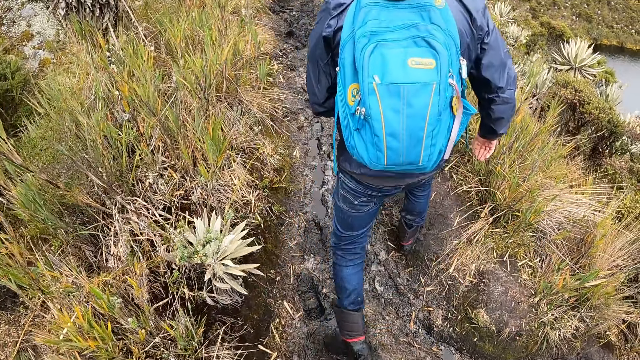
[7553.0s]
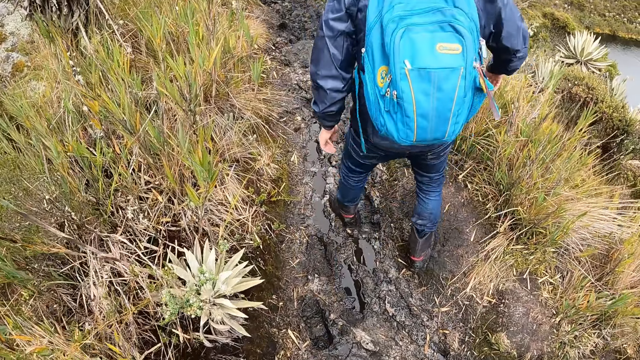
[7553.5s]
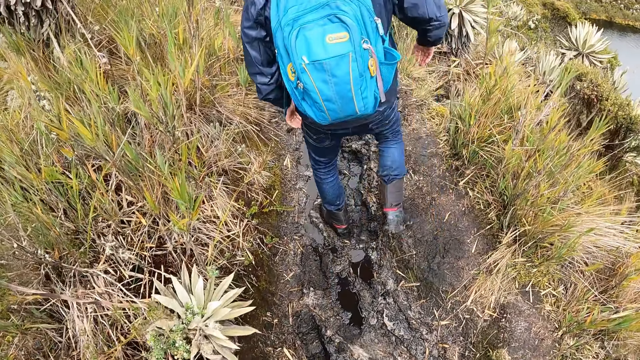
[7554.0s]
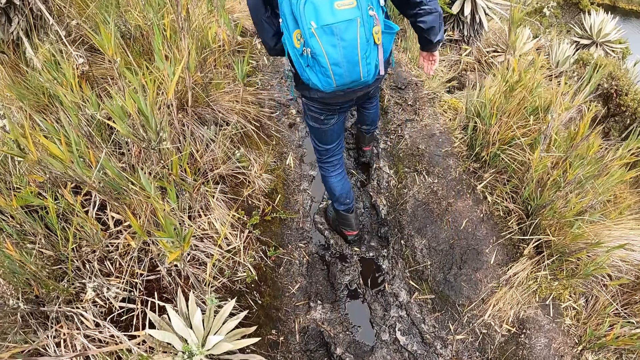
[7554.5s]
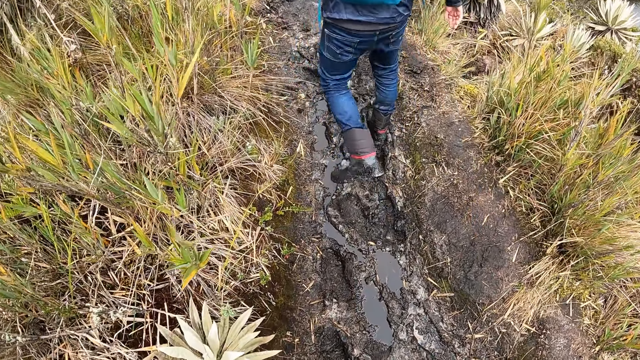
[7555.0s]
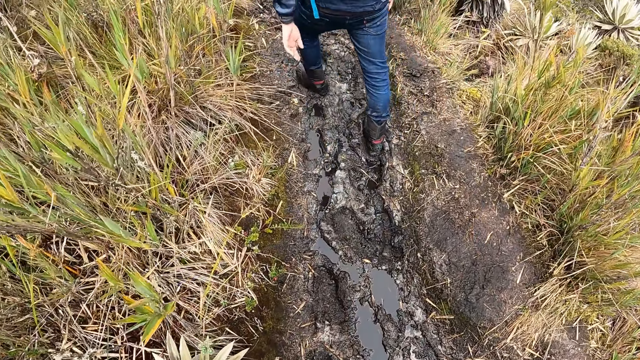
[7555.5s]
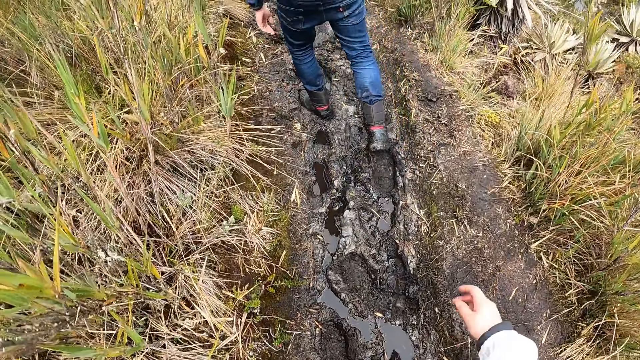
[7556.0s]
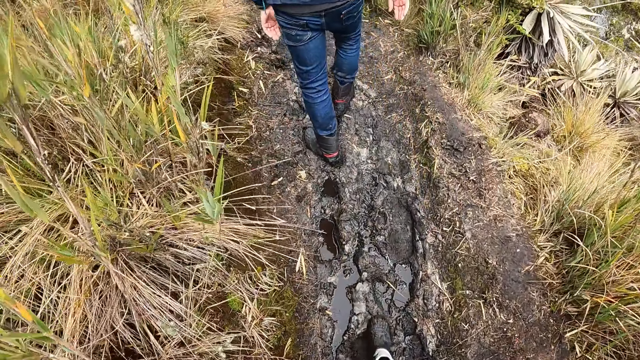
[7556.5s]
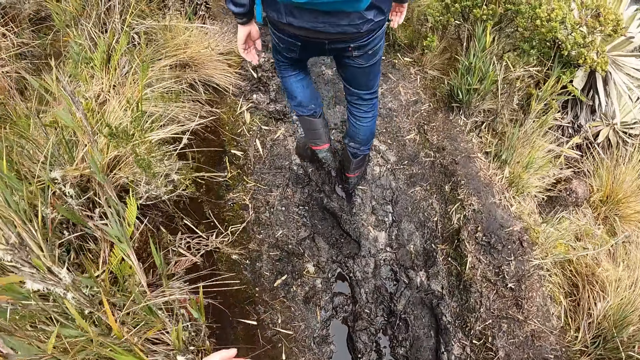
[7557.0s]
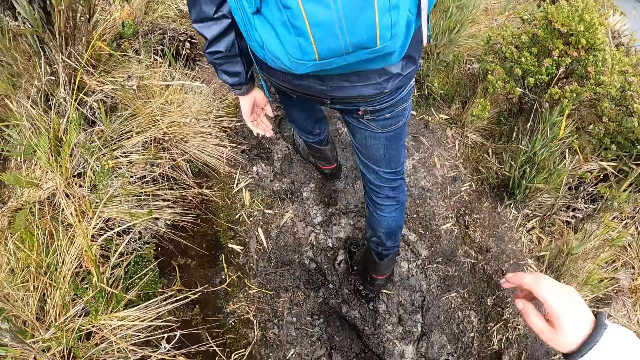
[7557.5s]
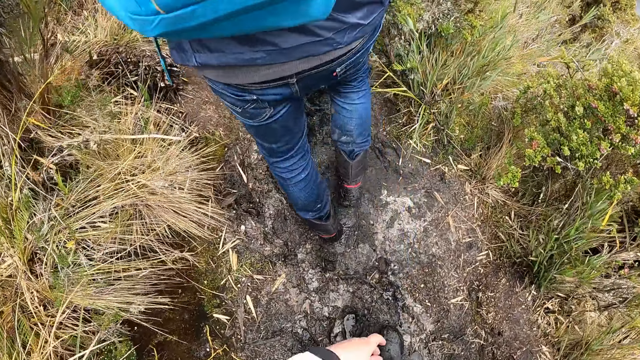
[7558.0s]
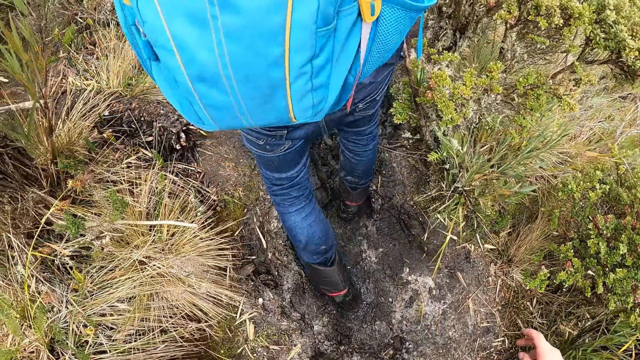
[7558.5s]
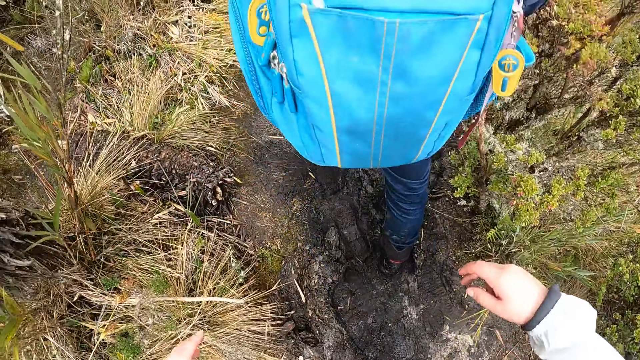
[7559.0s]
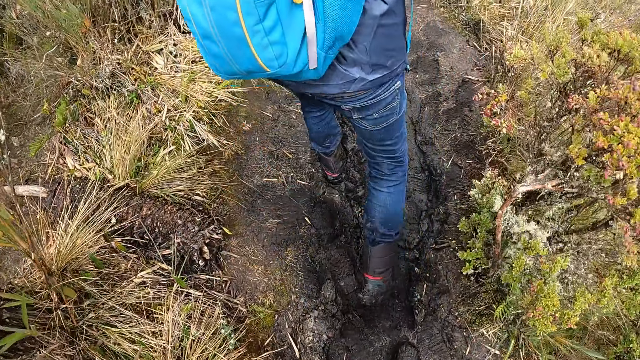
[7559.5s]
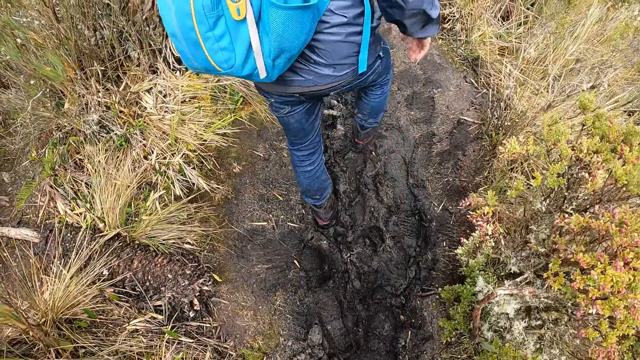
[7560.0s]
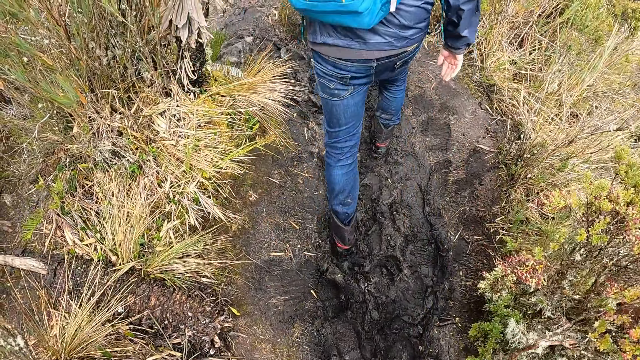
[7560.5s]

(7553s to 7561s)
The camera wearer walks on the hill.

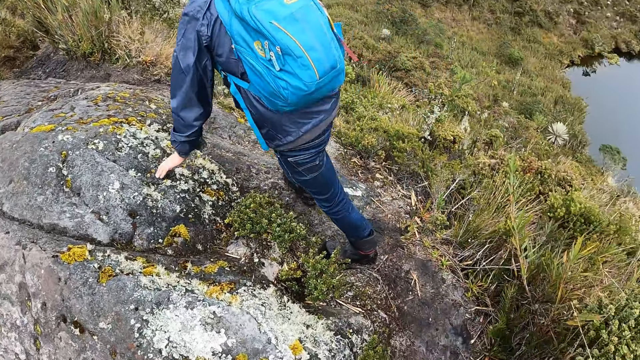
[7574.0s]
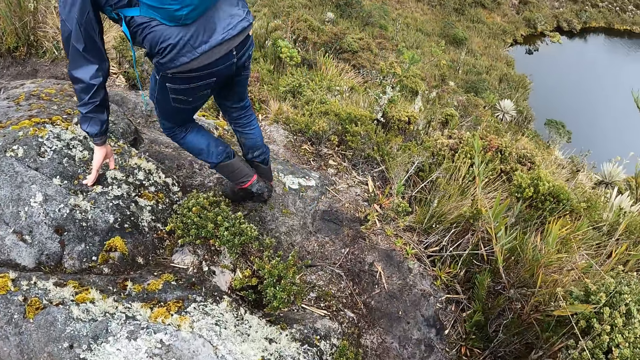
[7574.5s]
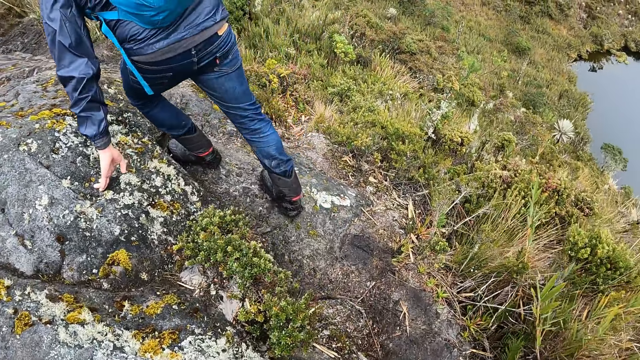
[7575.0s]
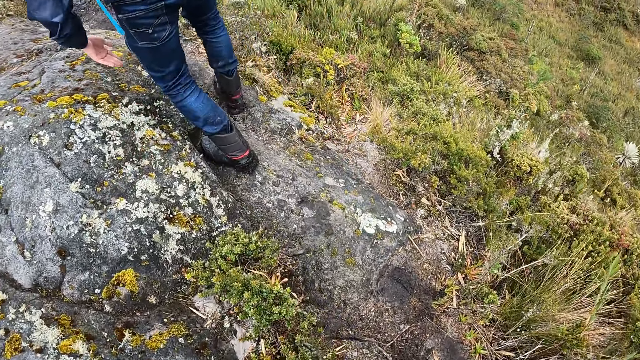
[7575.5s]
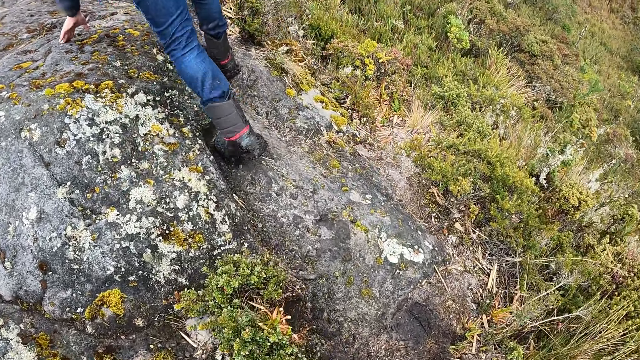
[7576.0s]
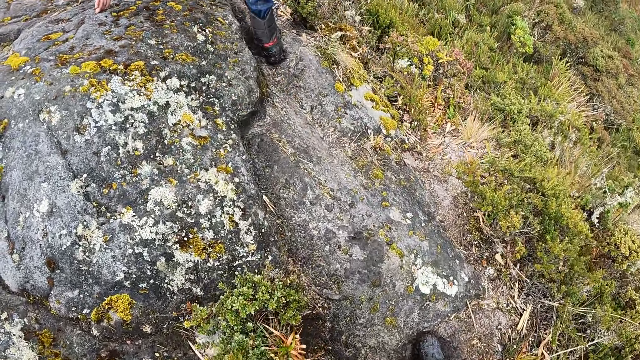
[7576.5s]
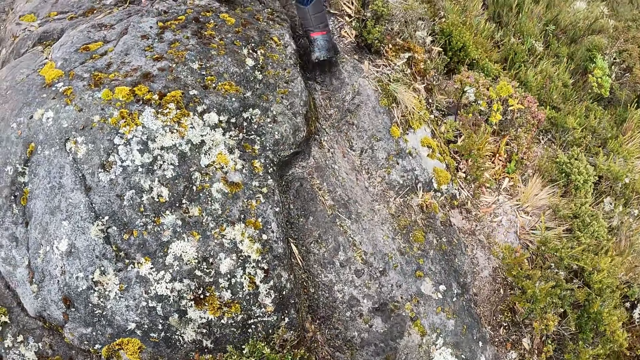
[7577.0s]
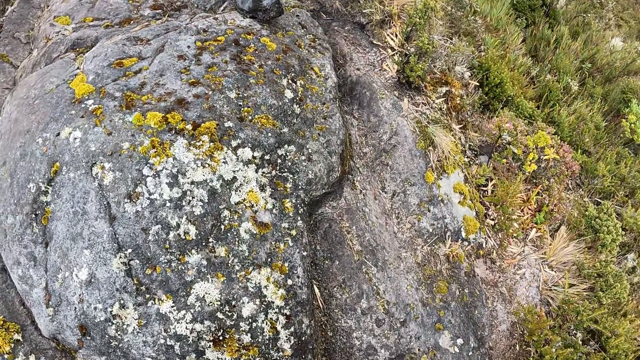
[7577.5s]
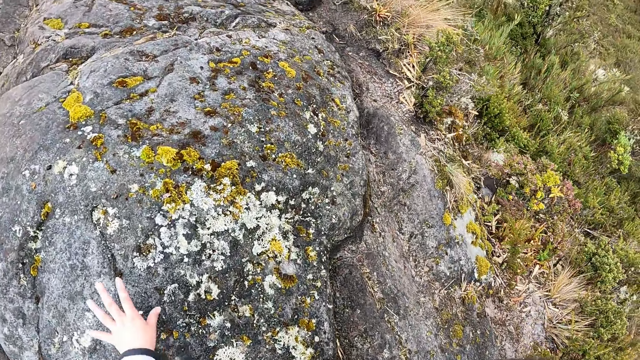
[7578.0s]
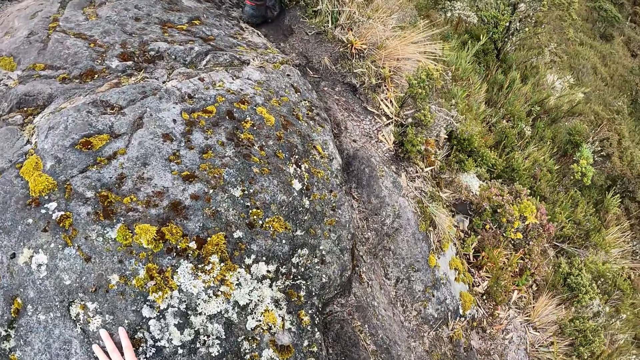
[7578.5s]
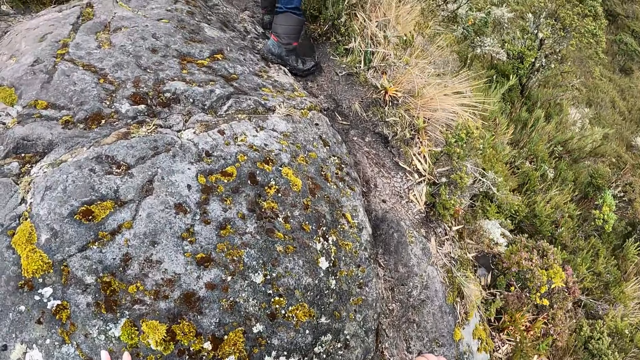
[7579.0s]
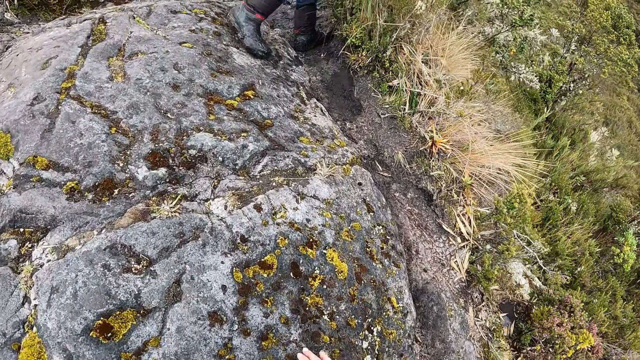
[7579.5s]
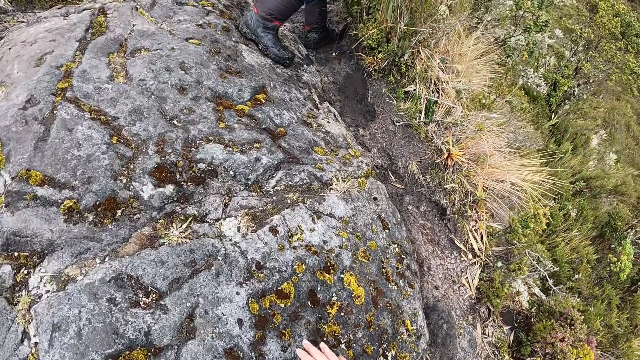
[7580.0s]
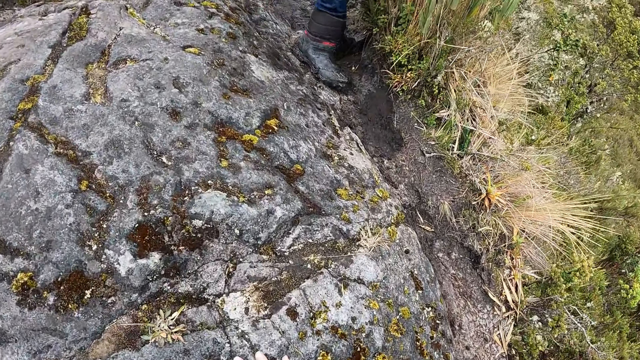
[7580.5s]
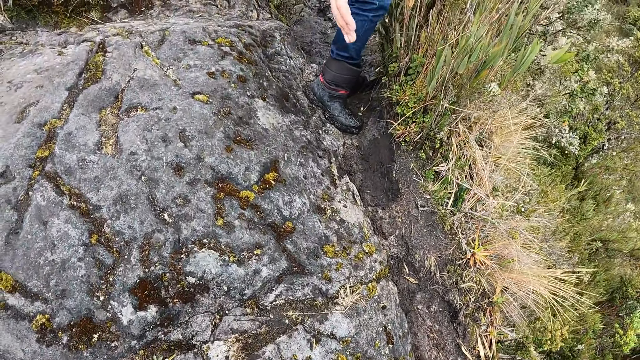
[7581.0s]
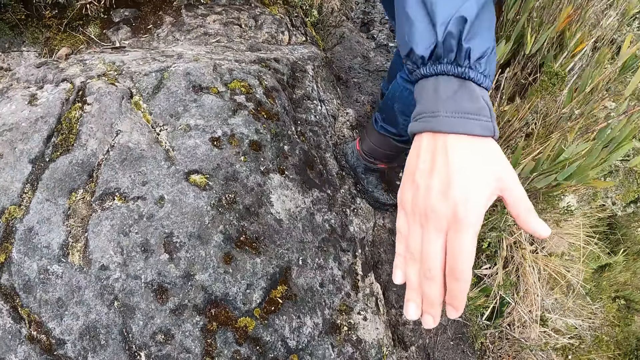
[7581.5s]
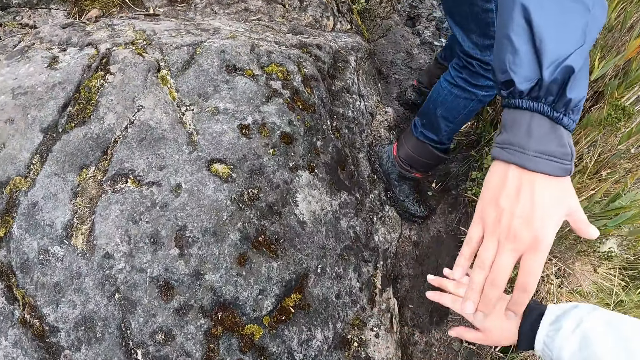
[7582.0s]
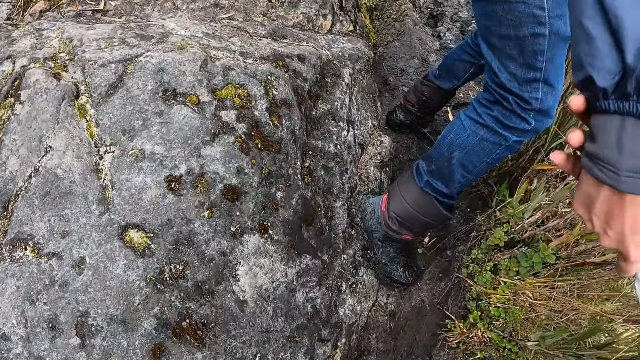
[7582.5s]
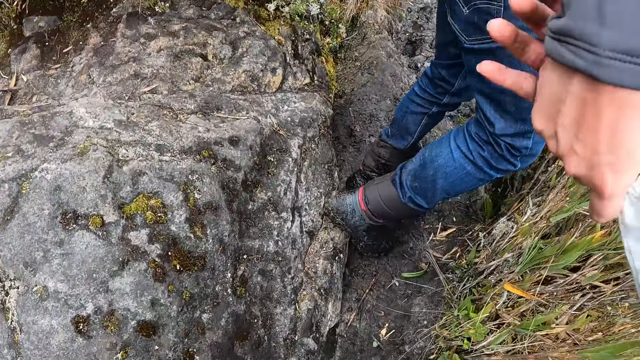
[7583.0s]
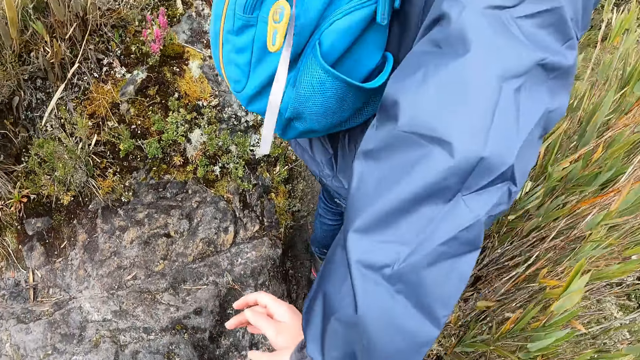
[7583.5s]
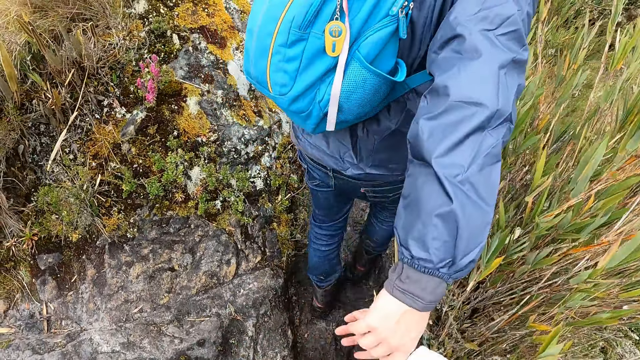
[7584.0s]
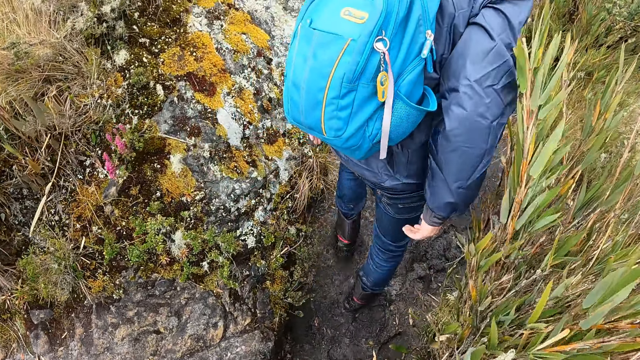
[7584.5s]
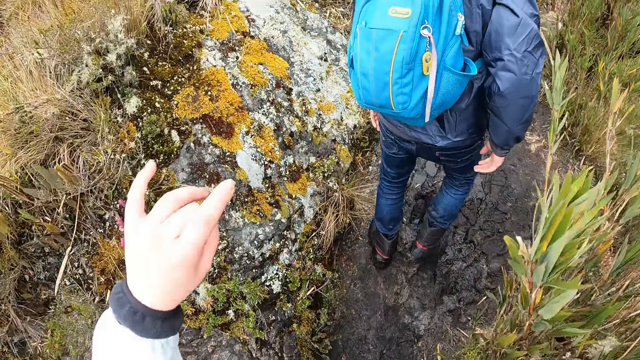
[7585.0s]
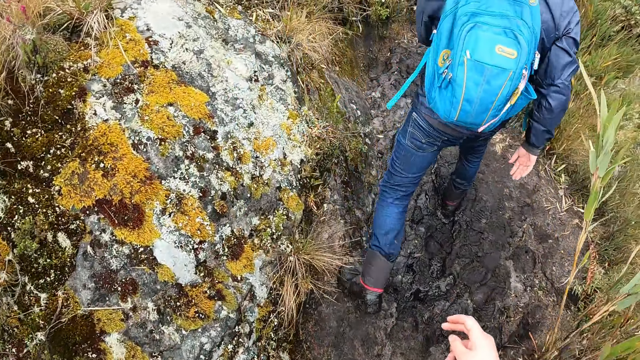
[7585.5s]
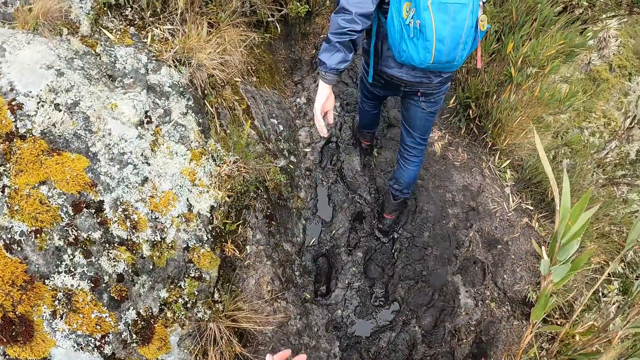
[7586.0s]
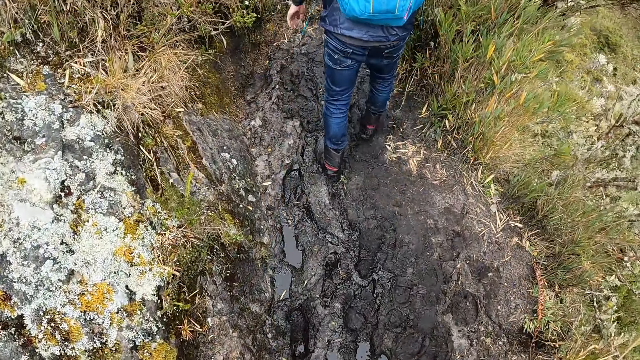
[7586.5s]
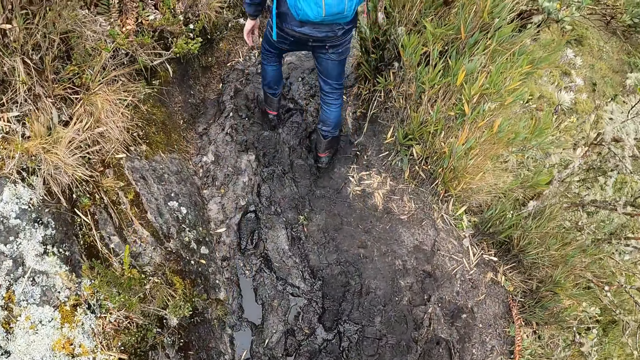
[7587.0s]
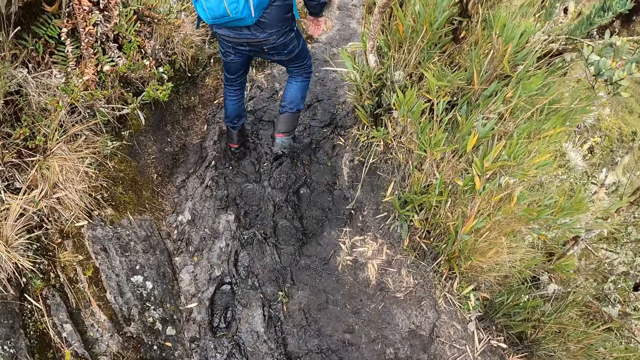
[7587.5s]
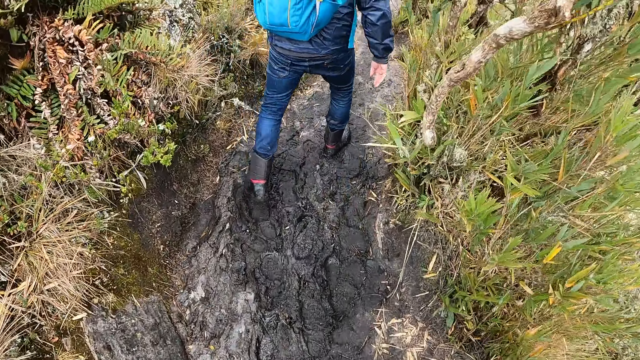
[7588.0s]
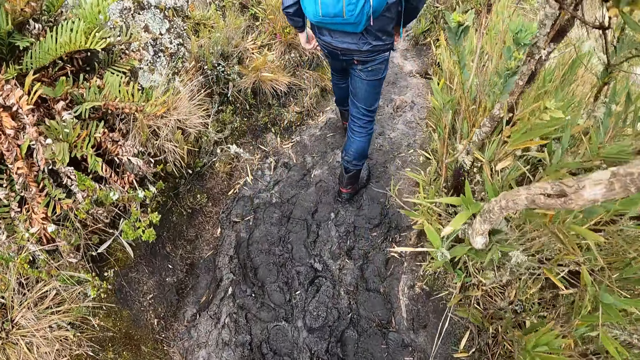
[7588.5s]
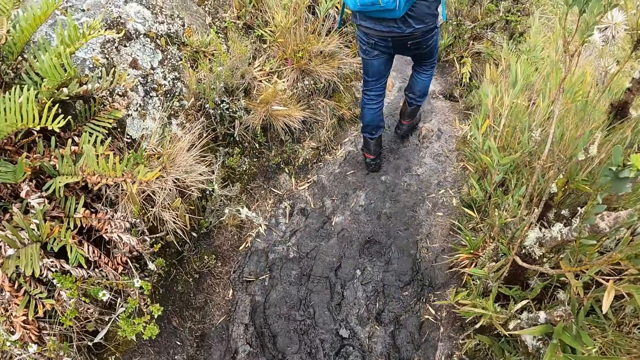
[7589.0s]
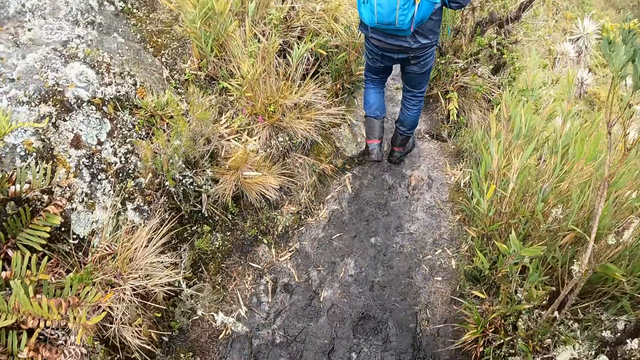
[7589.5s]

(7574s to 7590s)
A man walks past the rock with his left hand on the rock. The camera wearer walks past the rock with her left hand on the rock. She walks past the rock with both hands on the rock. The man stretches his right hand towards the camera wearer. The man holds the camera wearer's hand. The camera wearer grabs the man's right hand with her right hand. The man walks along the bush path on the hill. The camera wearer walks along the bush path on the hill.
